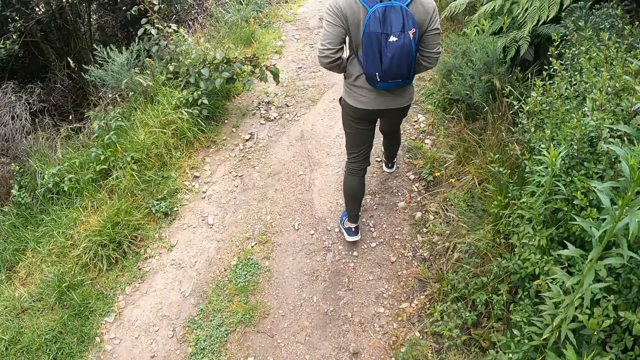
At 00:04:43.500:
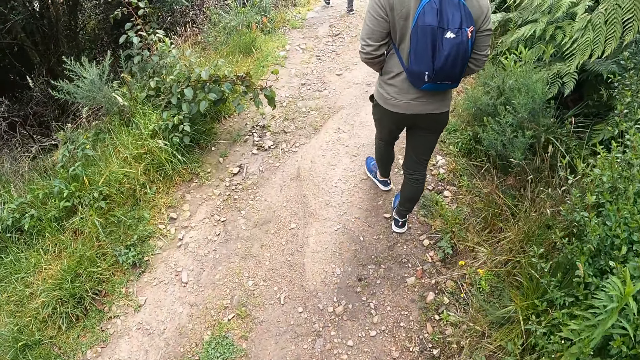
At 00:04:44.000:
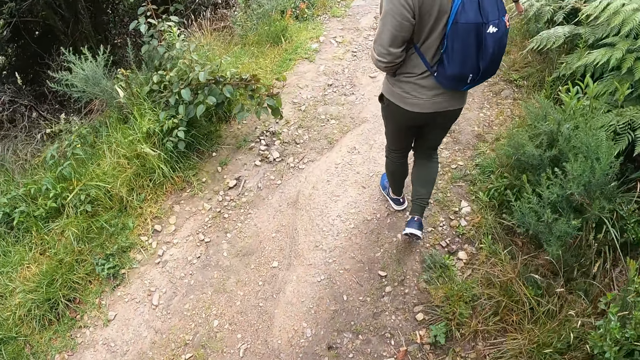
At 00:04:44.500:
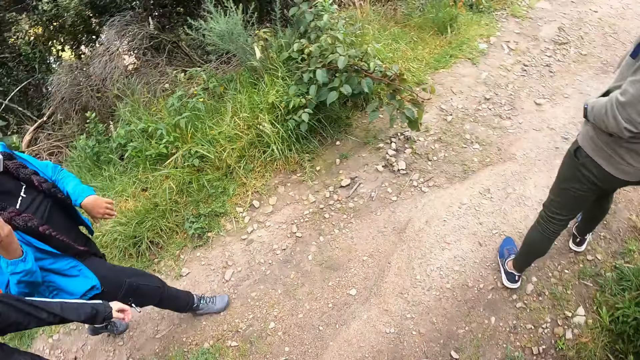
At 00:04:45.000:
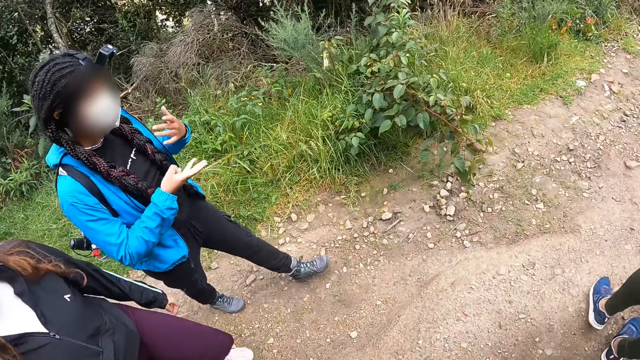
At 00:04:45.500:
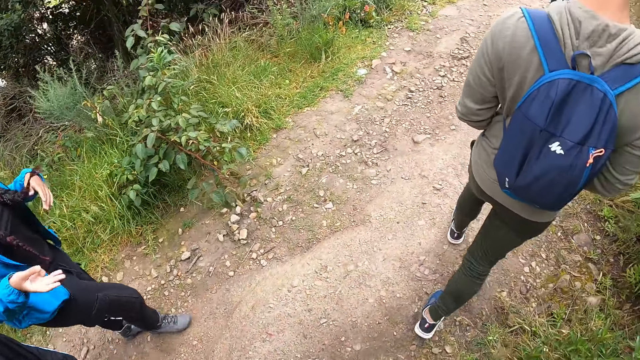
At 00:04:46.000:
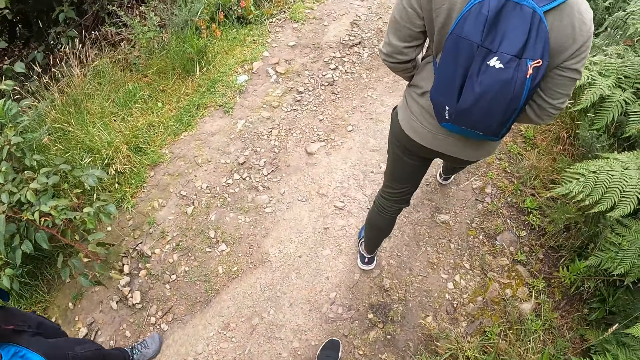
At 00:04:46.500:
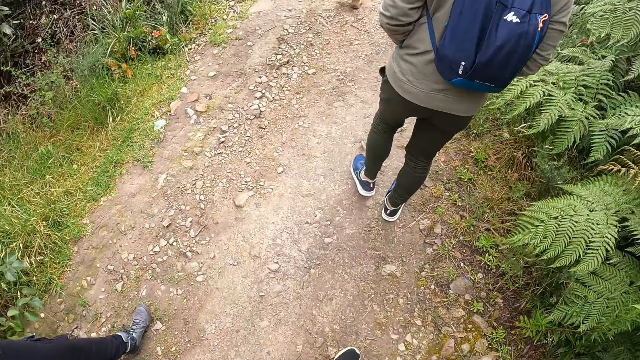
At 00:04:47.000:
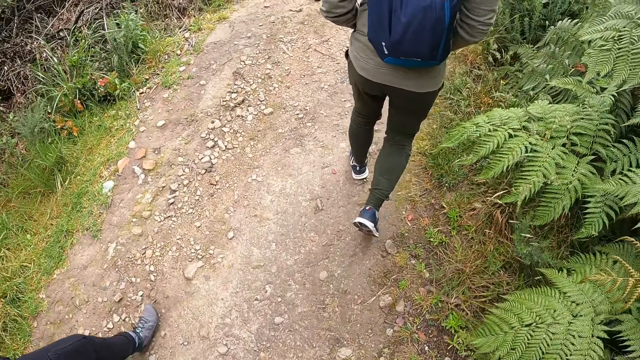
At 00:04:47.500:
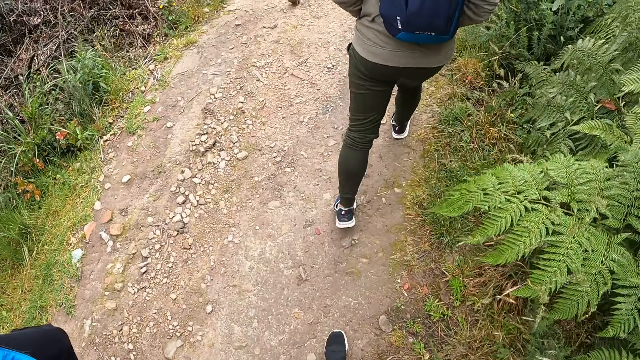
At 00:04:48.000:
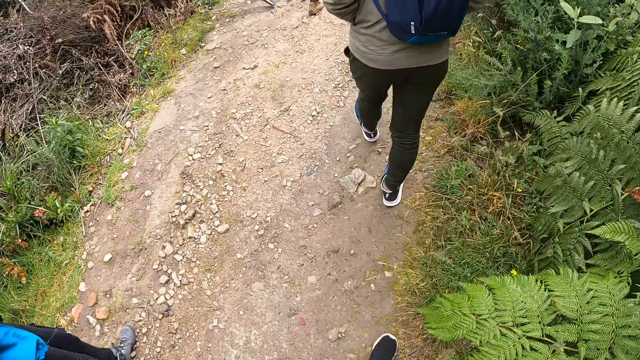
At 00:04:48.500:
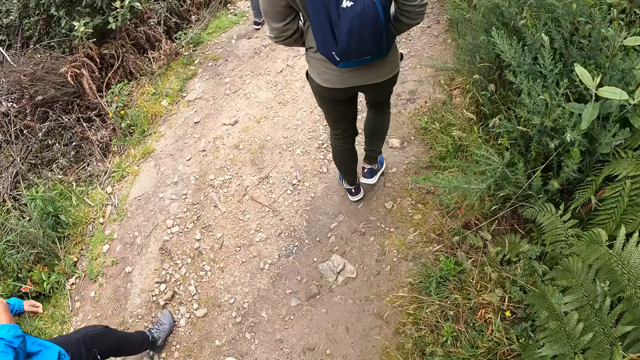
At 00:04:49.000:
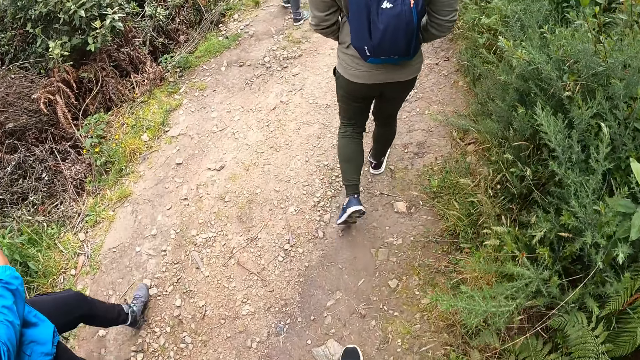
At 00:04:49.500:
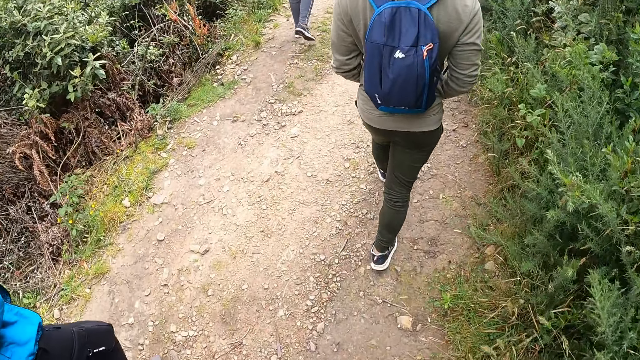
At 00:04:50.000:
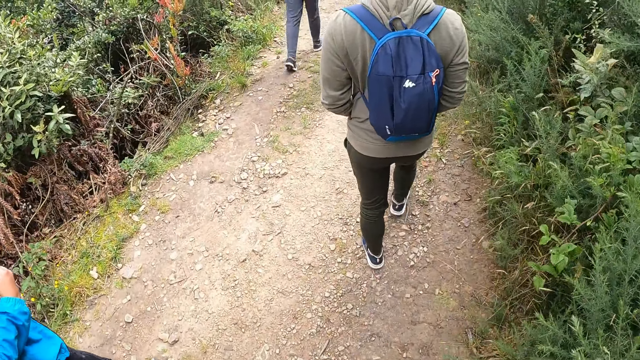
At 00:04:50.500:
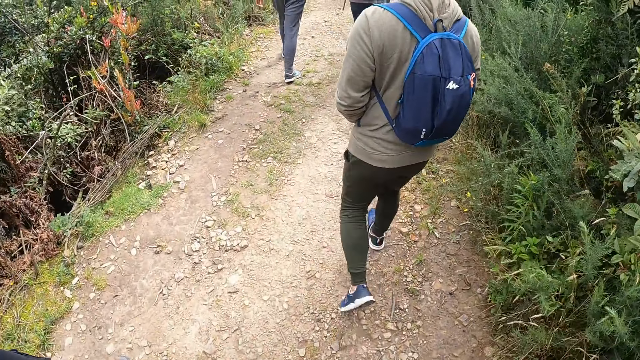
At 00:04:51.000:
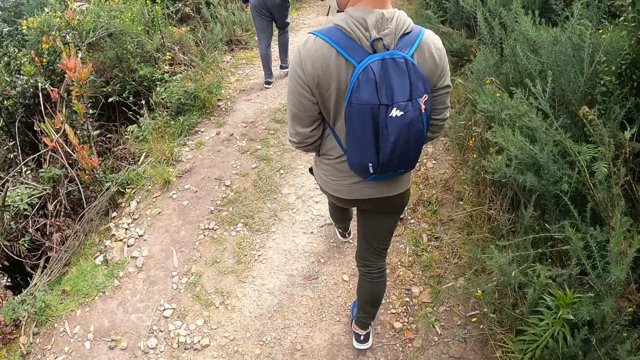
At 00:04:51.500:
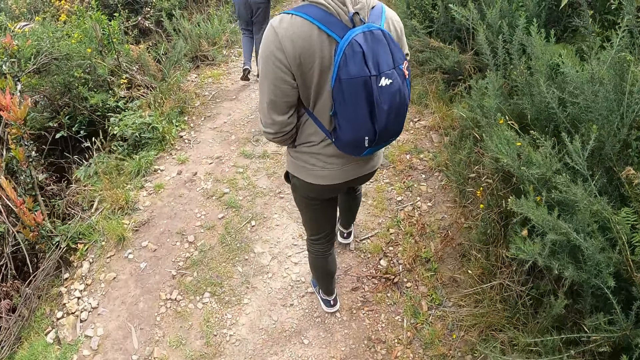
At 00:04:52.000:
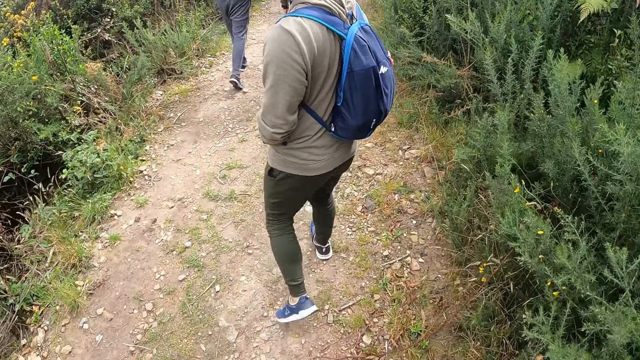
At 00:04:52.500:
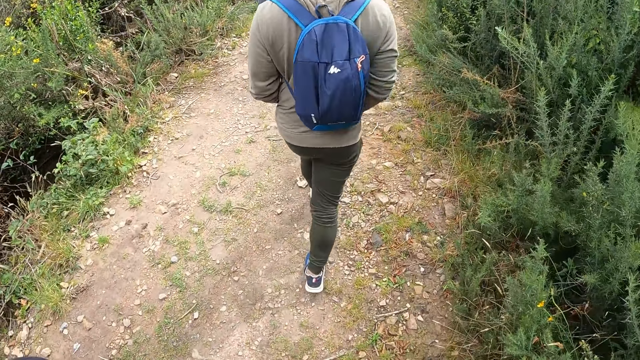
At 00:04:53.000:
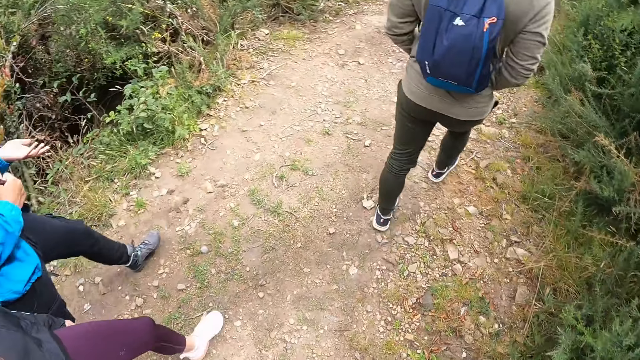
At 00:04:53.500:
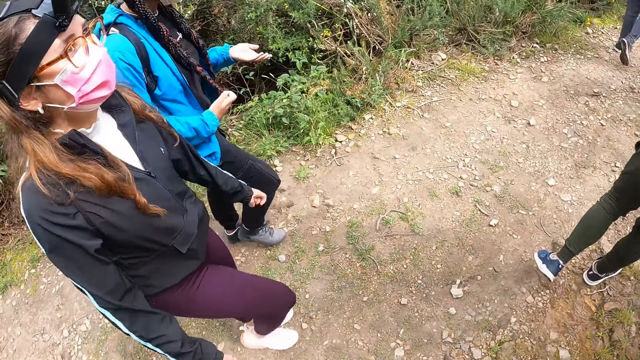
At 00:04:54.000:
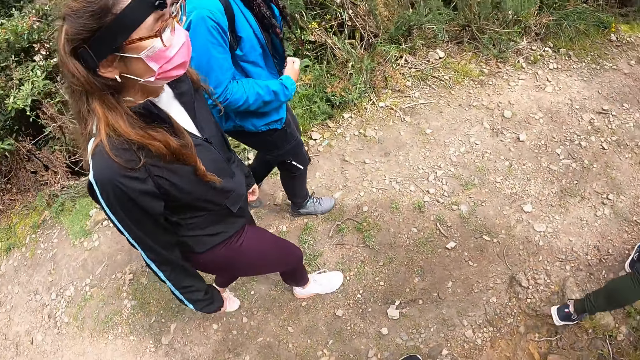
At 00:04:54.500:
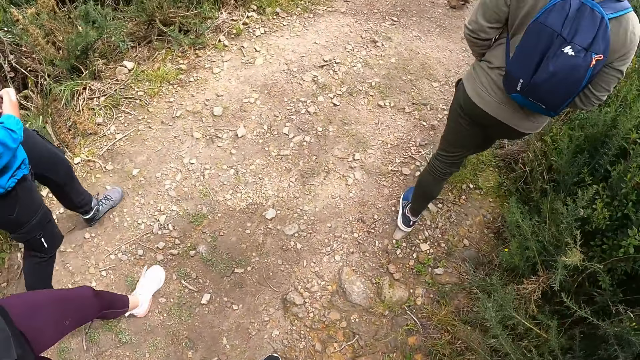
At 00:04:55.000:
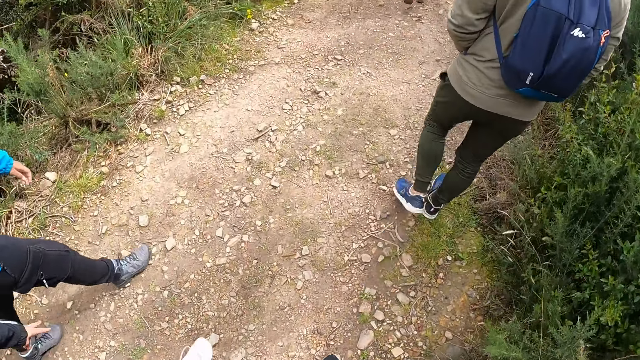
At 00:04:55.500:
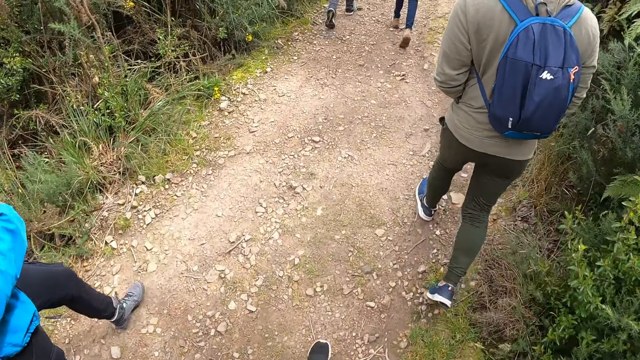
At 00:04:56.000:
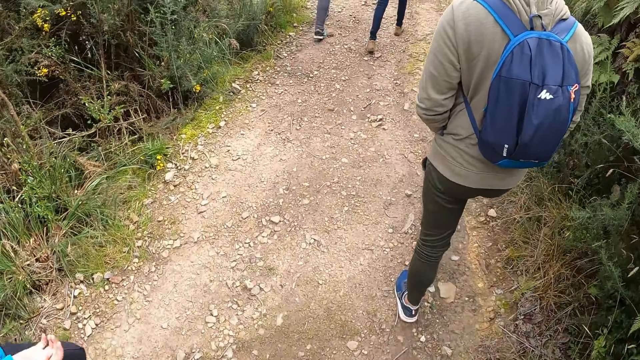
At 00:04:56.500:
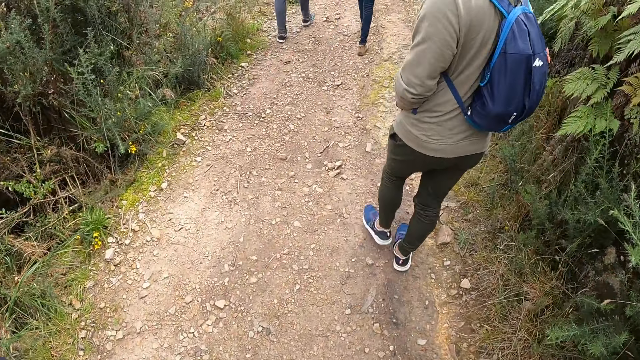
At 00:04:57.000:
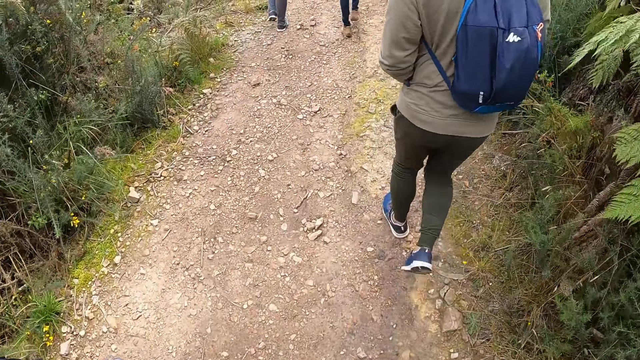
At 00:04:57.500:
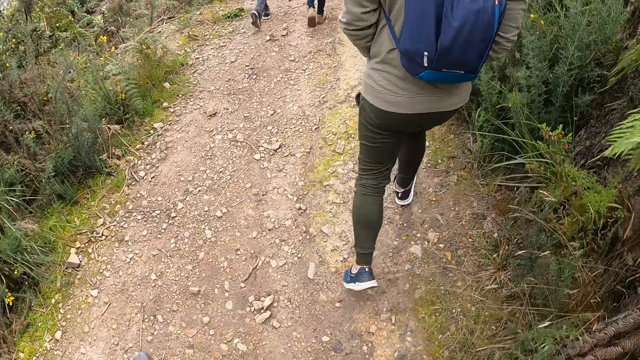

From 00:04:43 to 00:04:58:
The camera wearer turns around. They look on the pathway. The woman holds her hair with her right hand. The camera wearer turns. They look on the pathway and walk.

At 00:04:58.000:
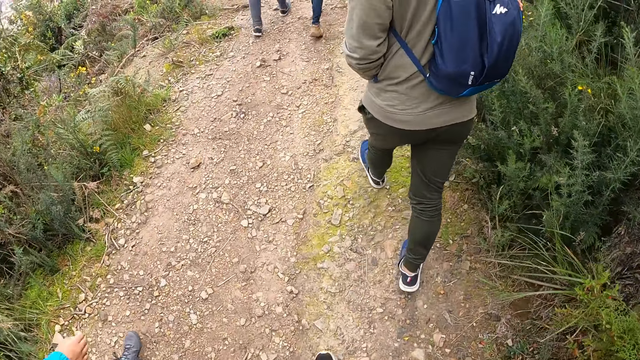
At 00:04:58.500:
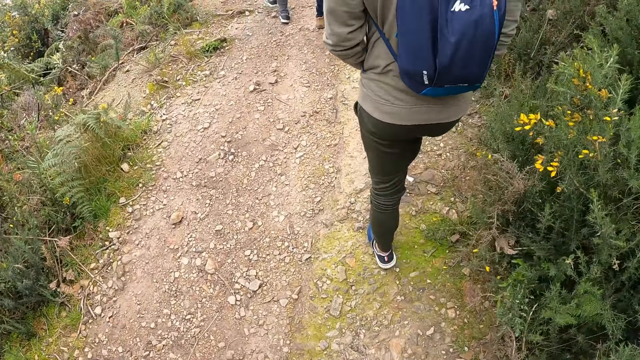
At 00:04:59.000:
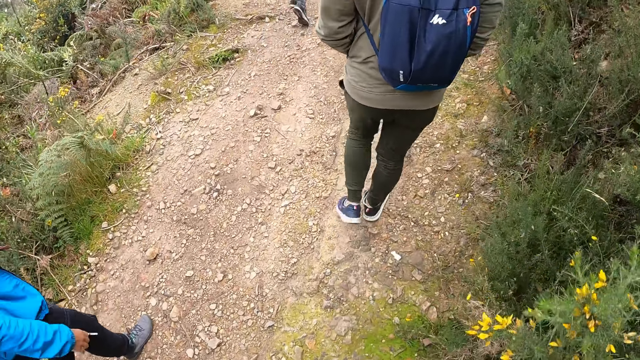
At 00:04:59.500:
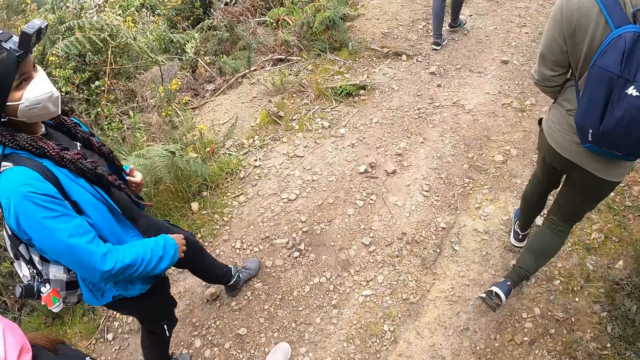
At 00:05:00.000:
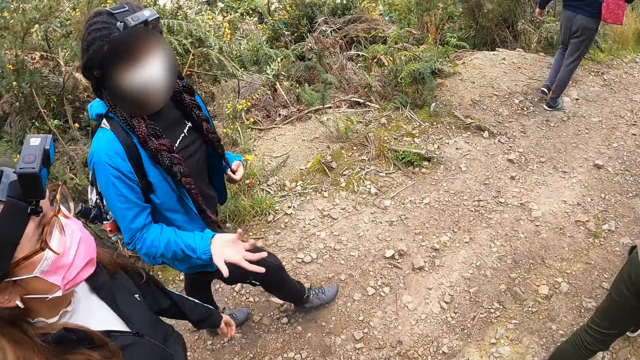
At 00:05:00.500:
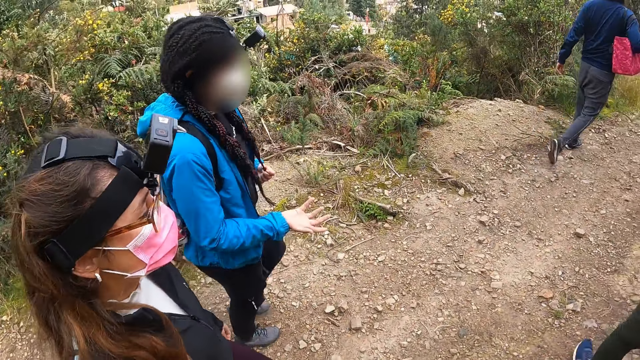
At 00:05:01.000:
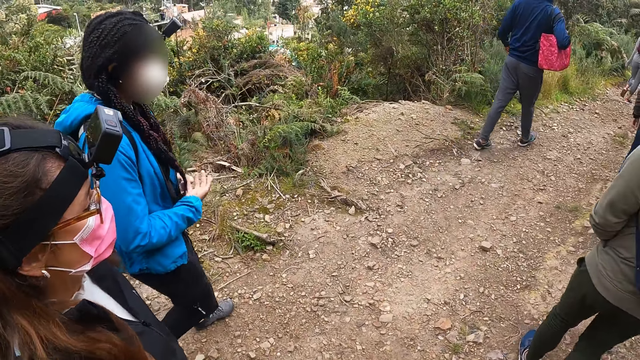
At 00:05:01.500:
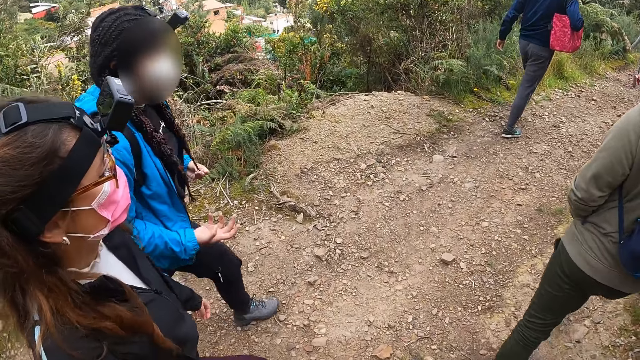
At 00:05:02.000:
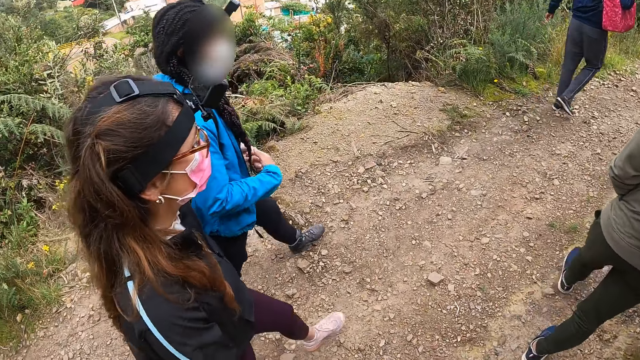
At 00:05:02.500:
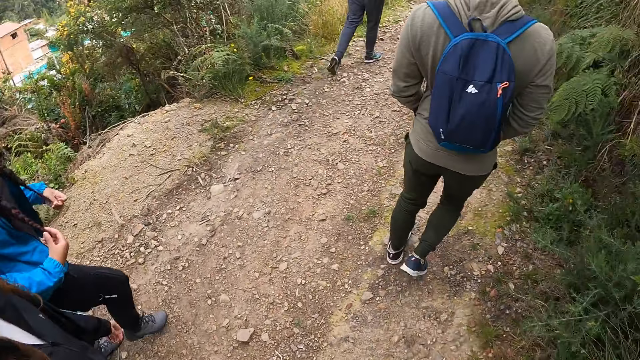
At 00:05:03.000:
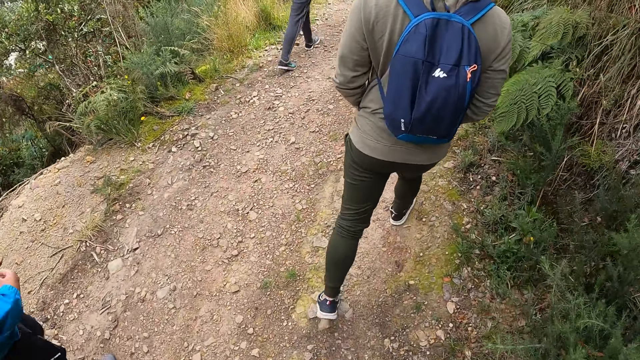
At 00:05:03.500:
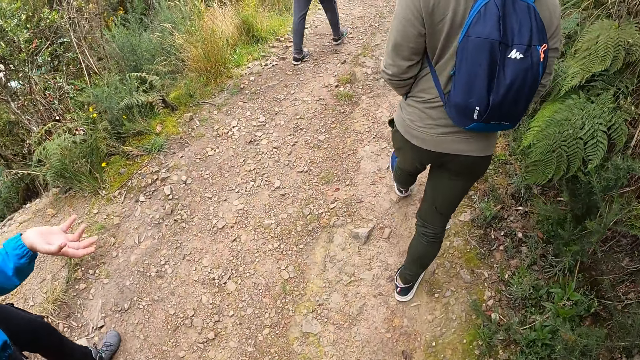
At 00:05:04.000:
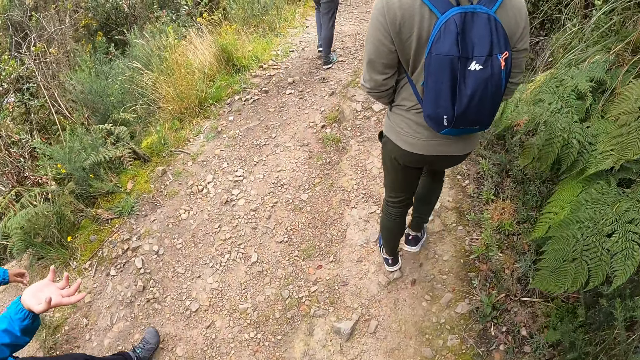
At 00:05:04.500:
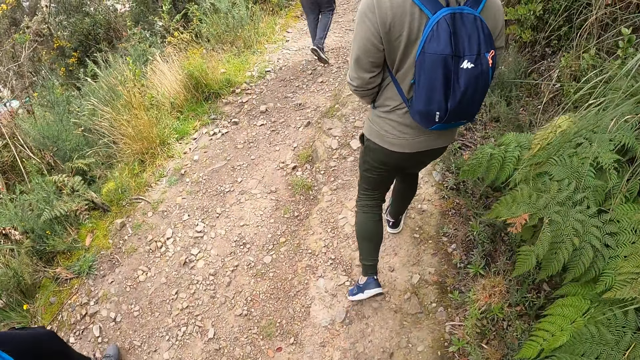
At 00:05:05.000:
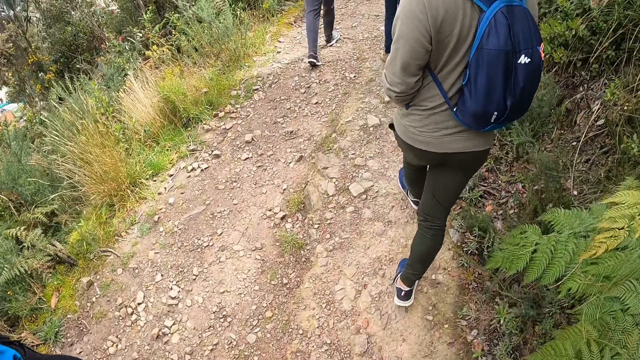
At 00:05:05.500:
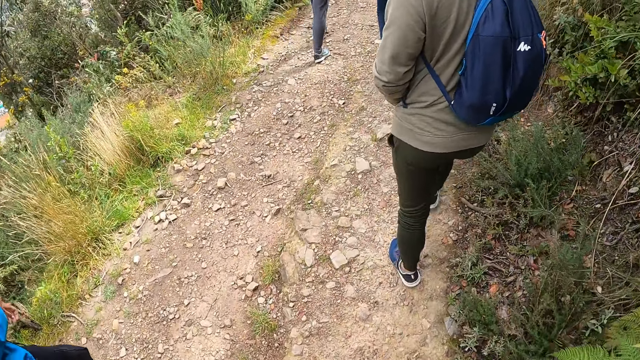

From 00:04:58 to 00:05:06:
The woman holds her hair with her left hand. The camera wearer looks aside. They look forward.
